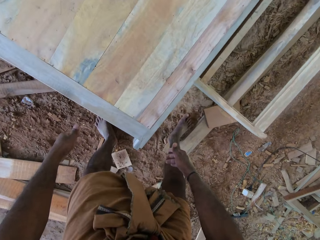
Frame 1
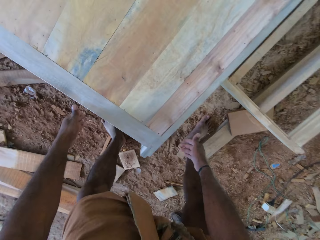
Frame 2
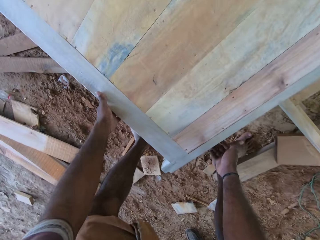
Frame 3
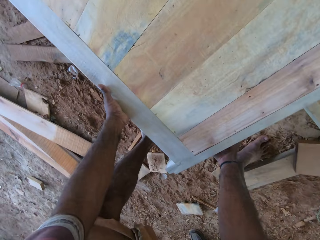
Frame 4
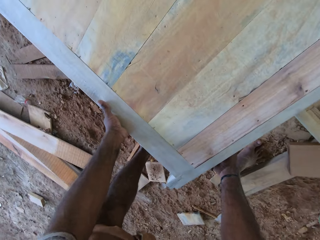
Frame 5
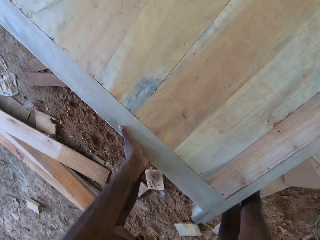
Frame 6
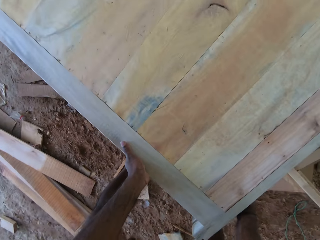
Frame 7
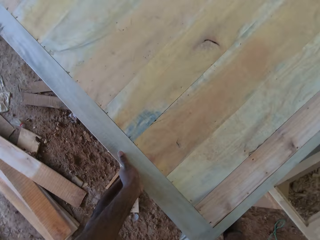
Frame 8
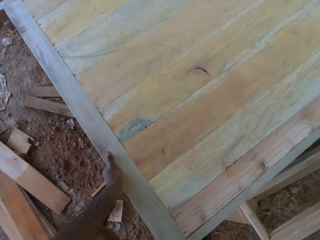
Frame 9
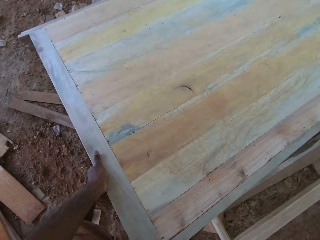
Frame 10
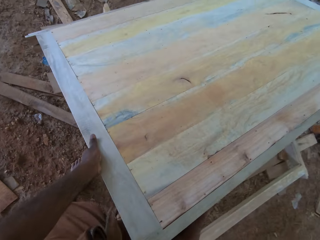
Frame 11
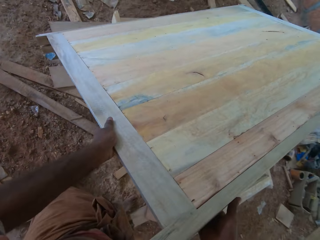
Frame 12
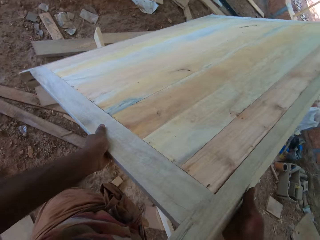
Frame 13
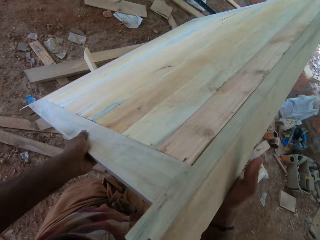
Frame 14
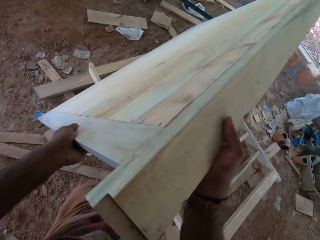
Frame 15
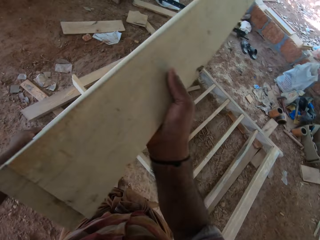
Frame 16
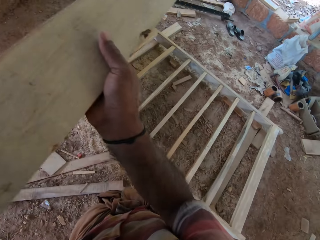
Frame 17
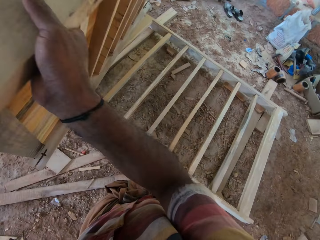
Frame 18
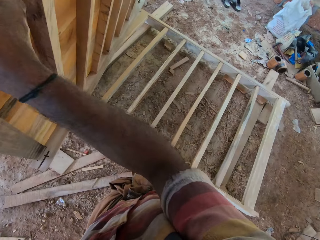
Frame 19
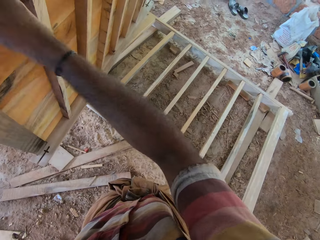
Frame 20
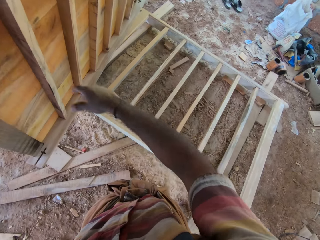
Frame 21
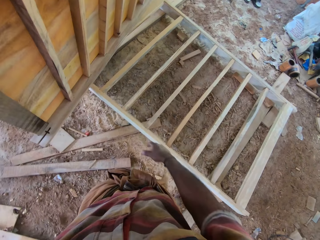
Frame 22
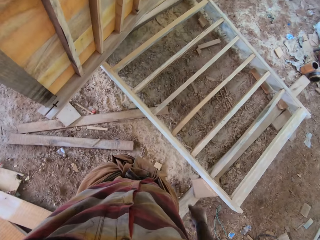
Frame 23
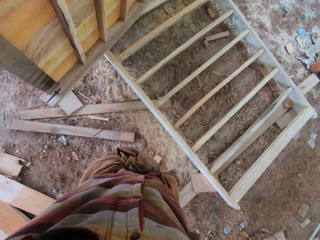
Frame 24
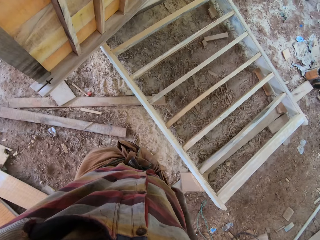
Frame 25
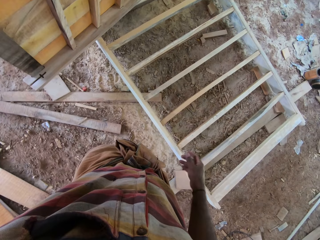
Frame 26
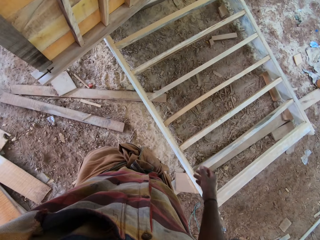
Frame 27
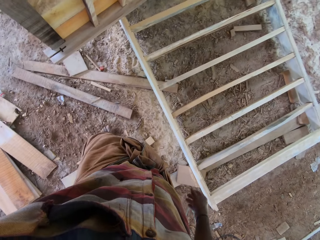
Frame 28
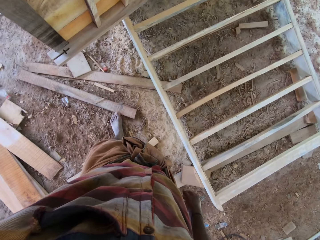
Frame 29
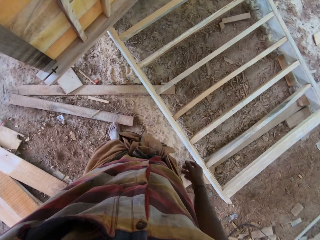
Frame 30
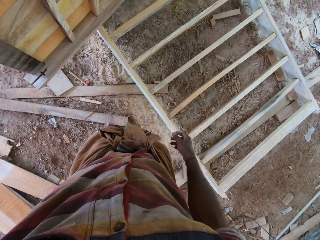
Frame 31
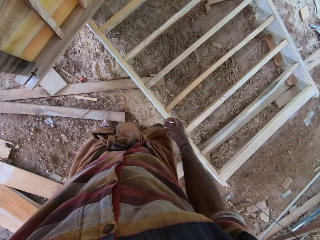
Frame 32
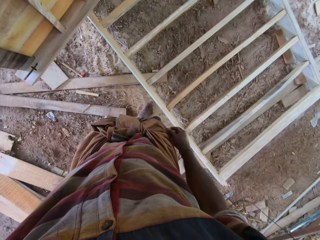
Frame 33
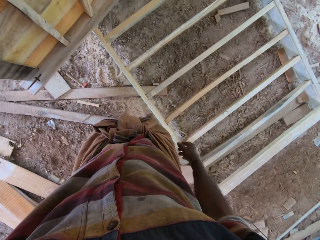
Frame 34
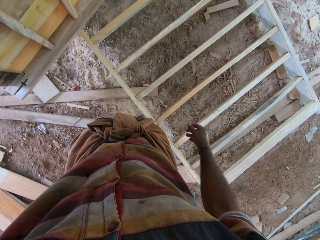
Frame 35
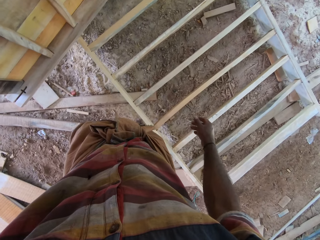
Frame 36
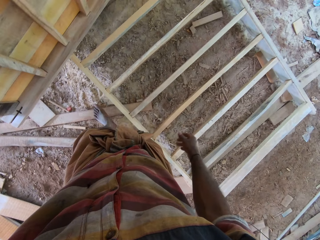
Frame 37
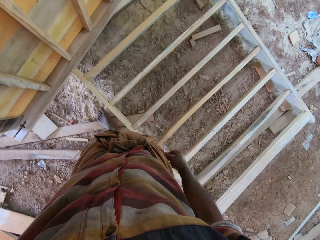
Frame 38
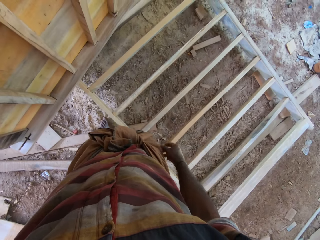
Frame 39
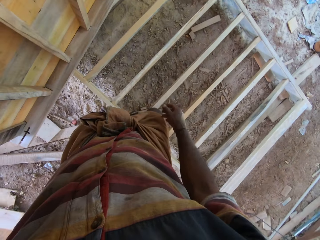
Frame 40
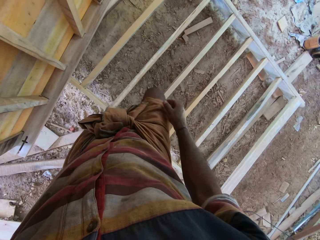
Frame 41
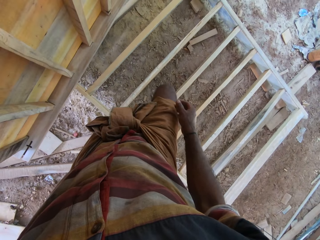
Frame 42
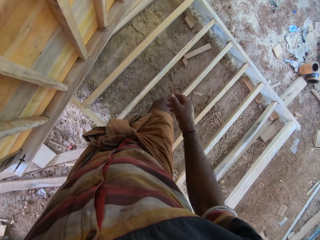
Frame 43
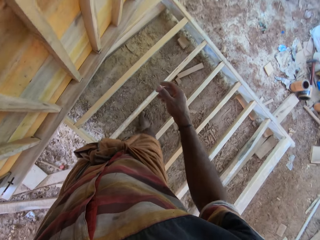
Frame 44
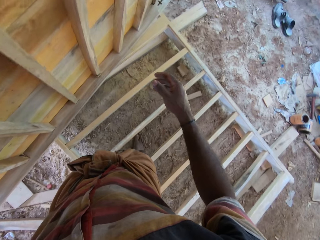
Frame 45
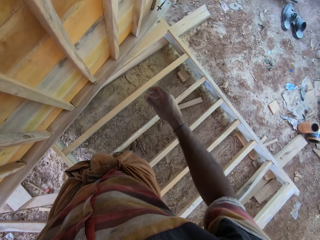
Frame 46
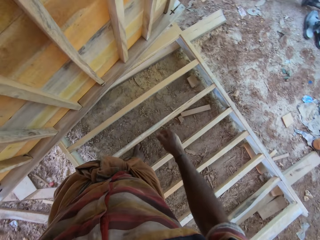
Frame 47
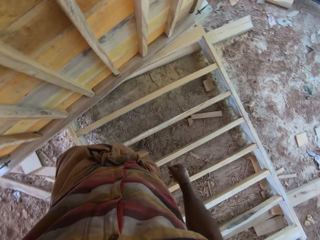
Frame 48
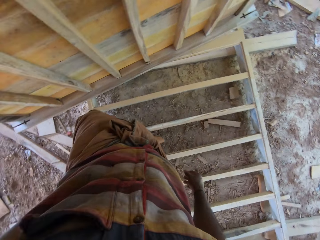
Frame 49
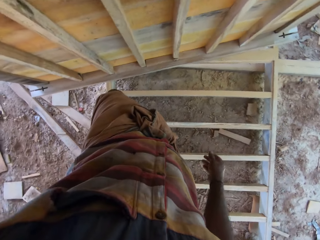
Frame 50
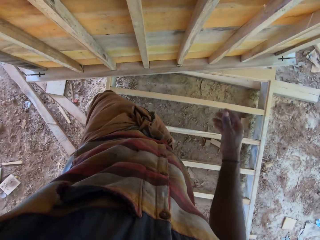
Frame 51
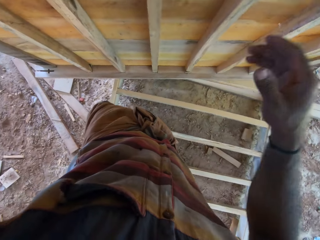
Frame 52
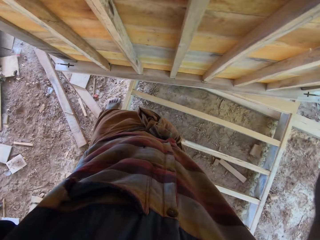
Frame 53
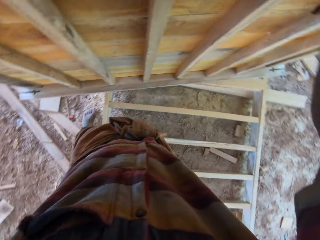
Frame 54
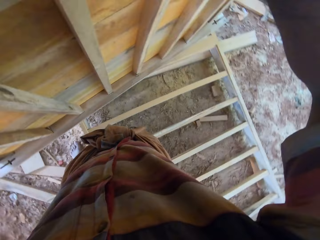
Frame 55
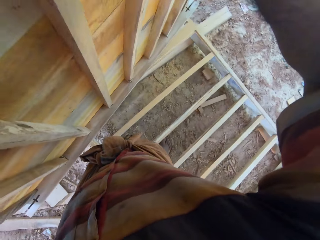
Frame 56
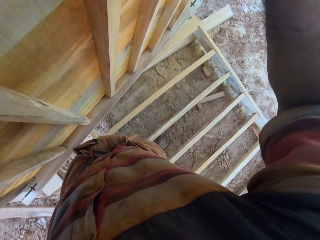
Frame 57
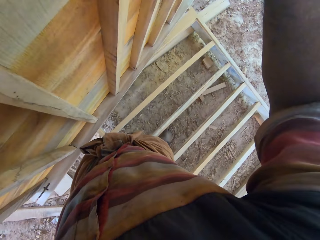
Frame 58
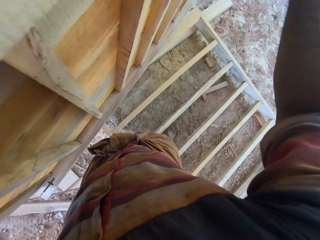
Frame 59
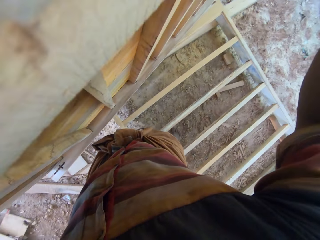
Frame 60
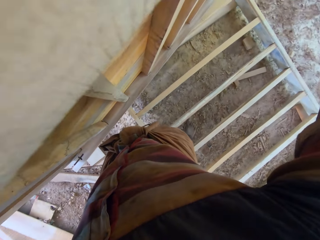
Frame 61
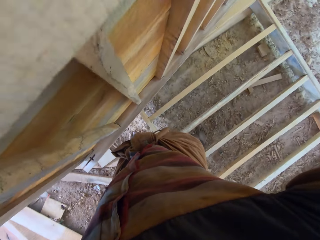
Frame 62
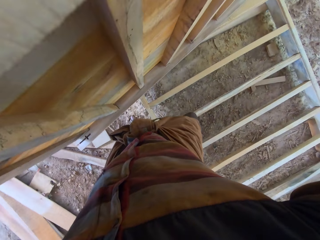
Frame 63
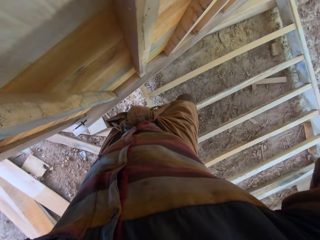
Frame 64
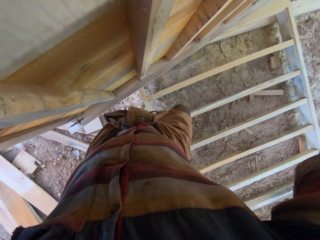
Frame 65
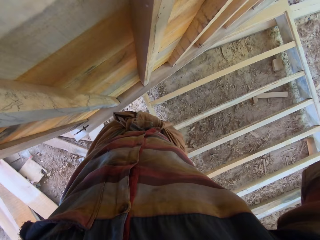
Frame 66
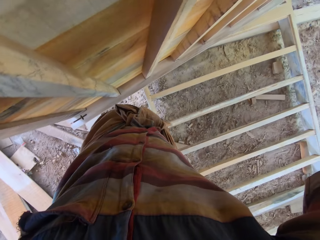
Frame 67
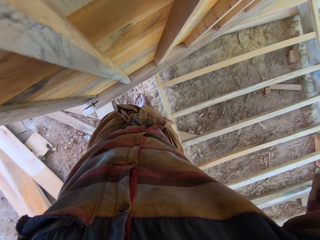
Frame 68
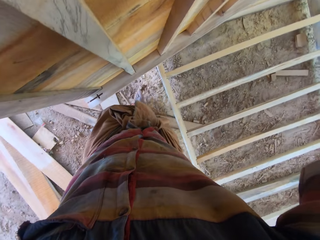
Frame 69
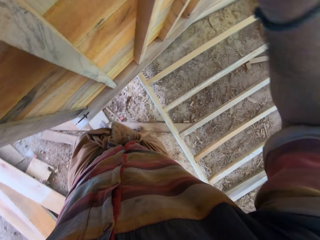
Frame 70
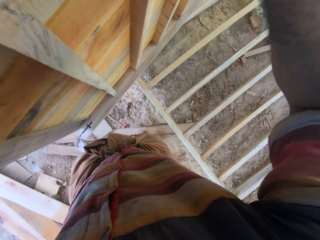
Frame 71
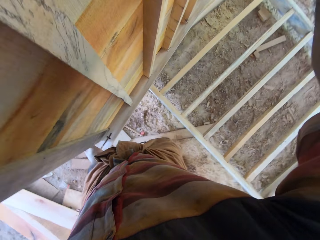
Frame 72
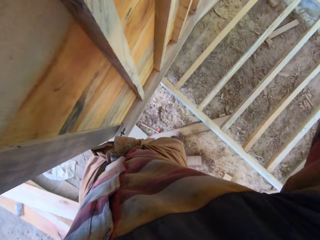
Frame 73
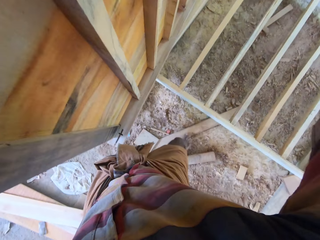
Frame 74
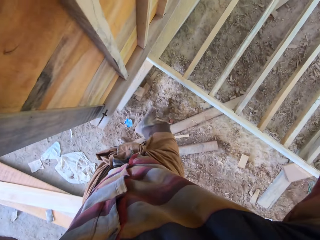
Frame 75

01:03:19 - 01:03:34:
The camera wearer lifts up the wood table or window frame. They move around.

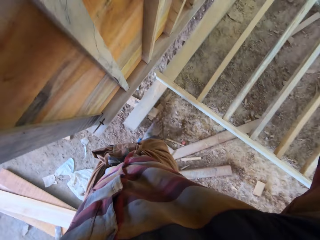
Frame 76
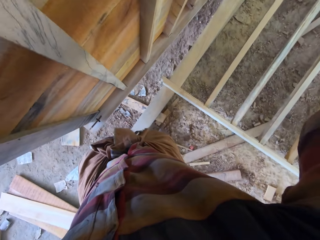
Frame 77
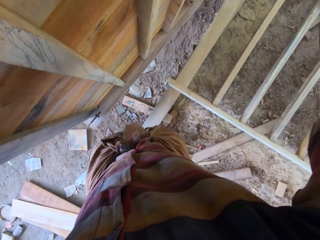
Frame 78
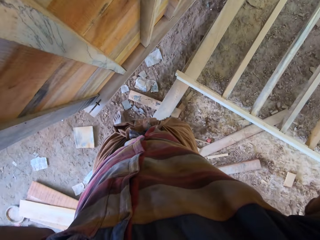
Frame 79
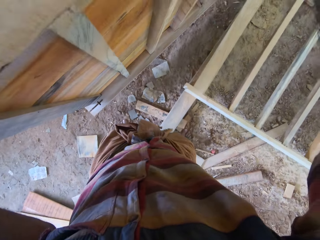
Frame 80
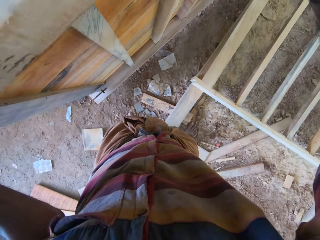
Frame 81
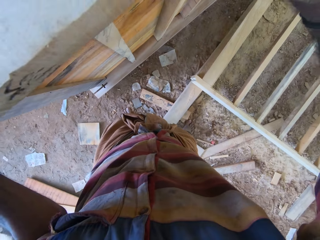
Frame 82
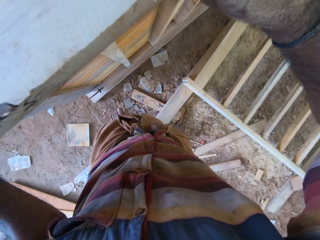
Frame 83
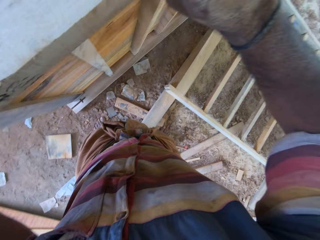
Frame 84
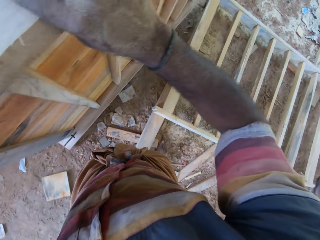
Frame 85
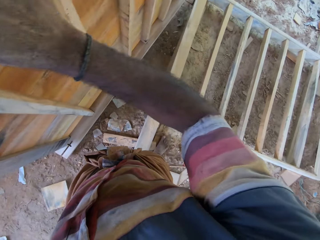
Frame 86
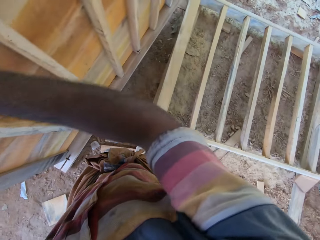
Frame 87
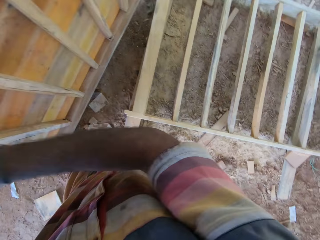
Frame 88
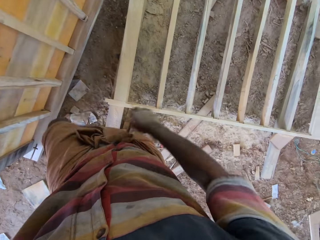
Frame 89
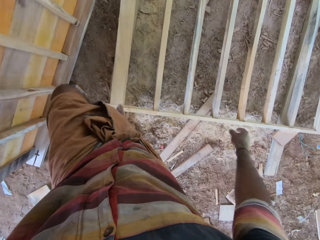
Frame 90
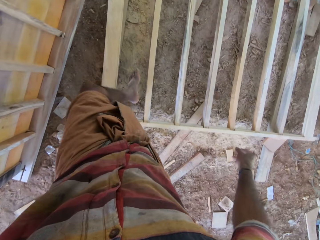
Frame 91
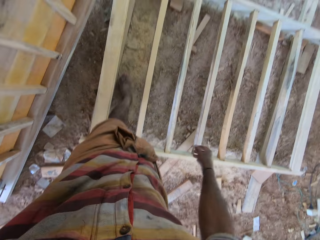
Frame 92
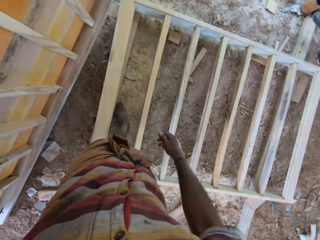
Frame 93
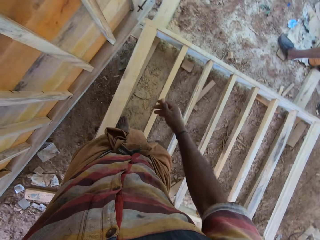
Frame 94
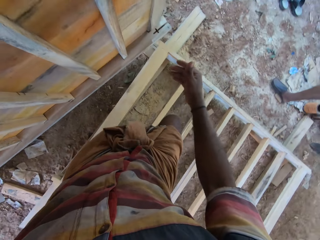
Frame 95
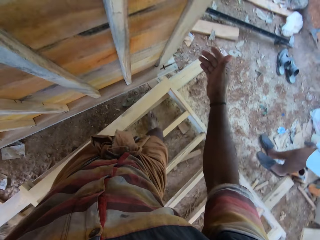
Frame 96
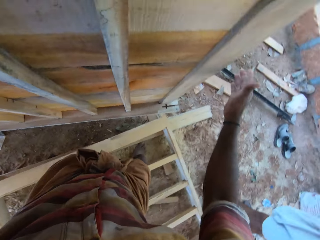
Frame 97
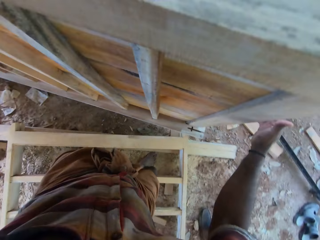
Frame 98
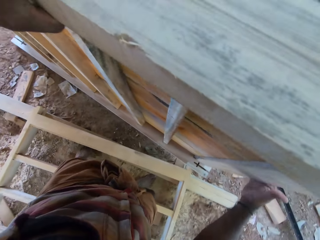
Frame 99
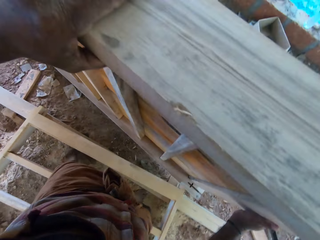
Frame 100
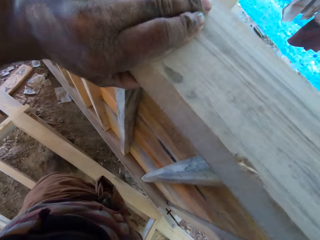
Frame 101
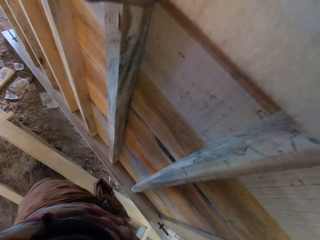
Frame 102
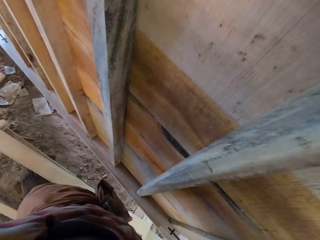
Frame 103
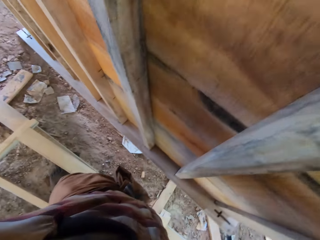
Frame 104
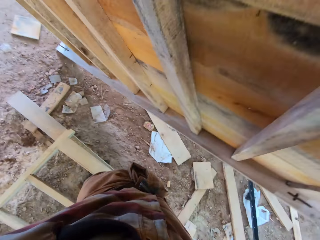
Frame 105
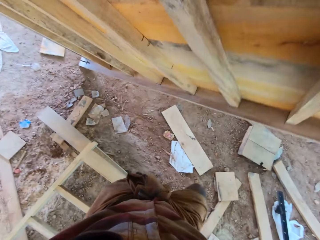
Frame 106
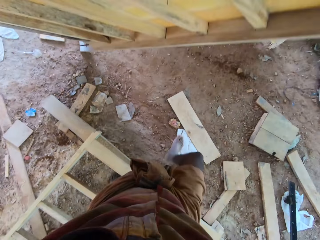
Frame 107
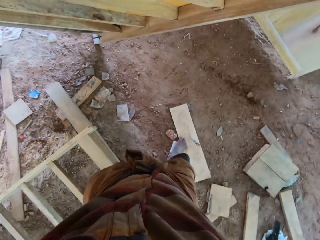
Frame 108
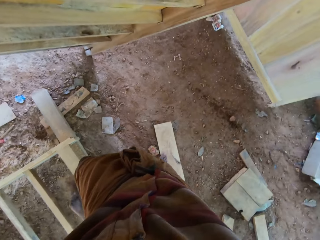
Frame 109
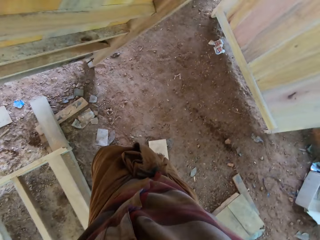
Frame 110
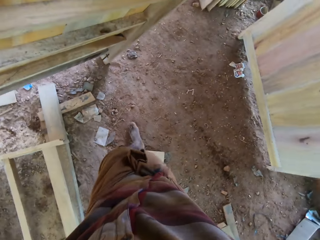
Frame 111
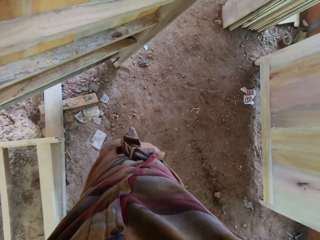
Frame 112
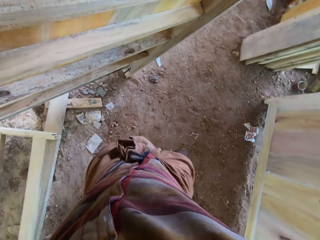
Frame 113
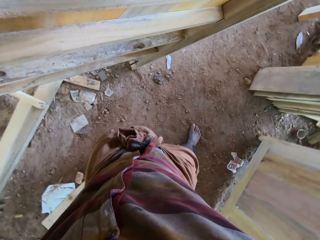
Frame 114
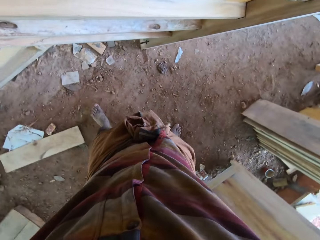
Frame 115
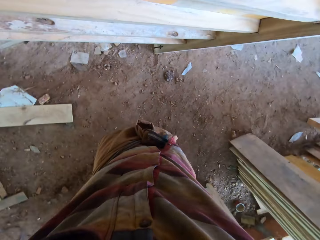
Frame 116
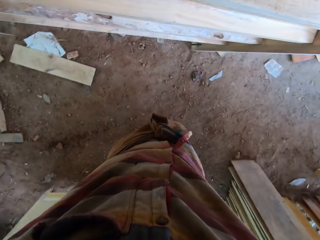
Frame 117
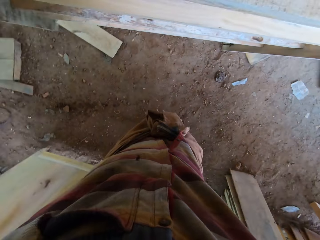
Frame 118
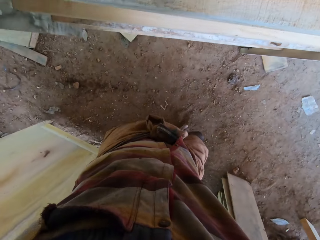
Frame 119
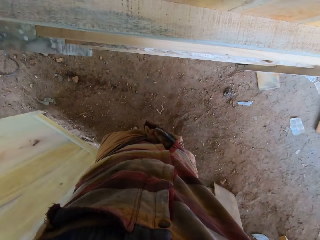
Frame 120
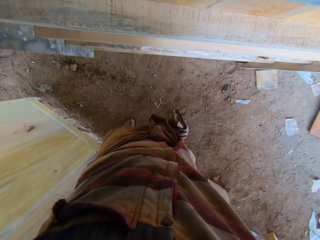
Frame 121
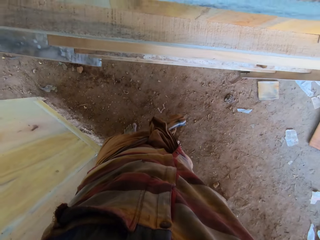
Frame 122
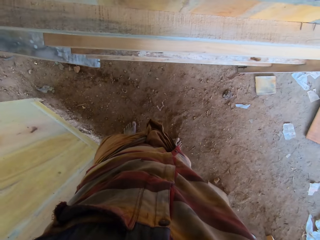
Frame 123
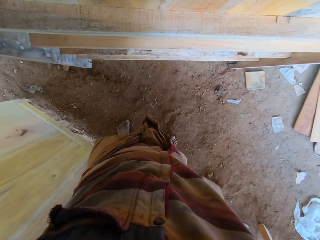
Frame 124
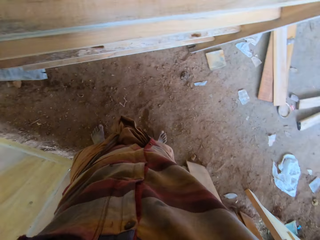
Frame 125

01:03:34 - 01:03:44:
The camera wearer drops the window frame. They walk around. They turn the window frame. They carry the wood table. They walk around.
